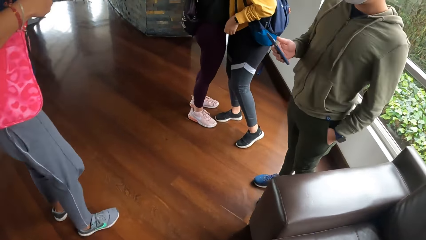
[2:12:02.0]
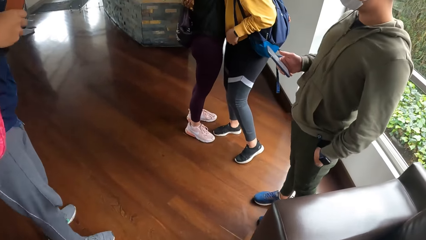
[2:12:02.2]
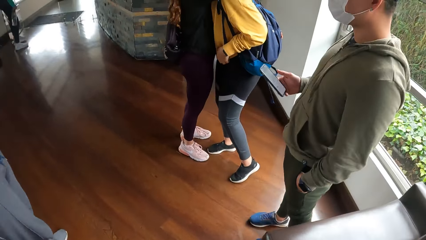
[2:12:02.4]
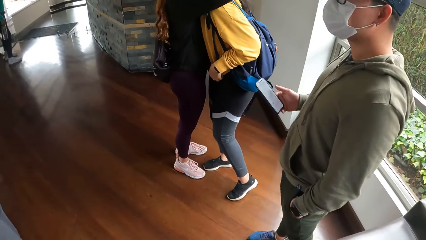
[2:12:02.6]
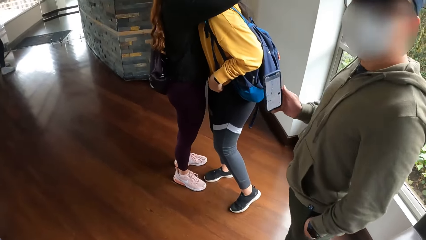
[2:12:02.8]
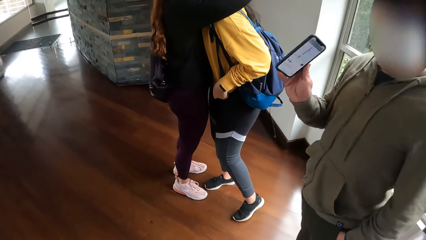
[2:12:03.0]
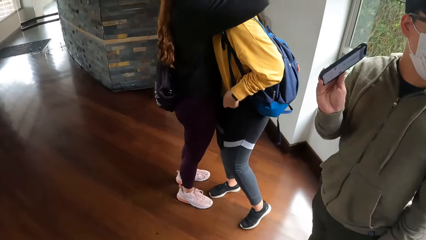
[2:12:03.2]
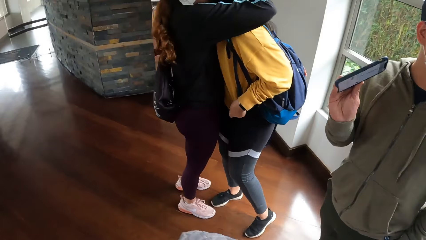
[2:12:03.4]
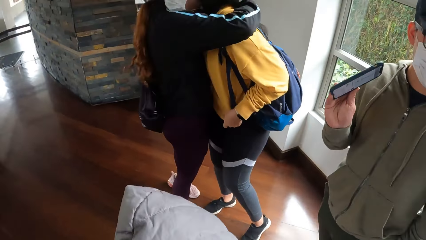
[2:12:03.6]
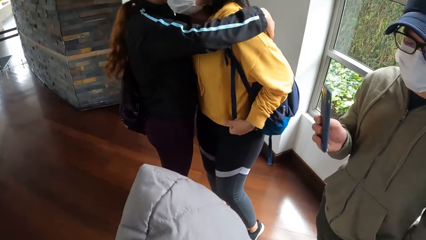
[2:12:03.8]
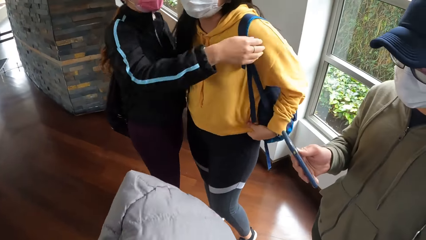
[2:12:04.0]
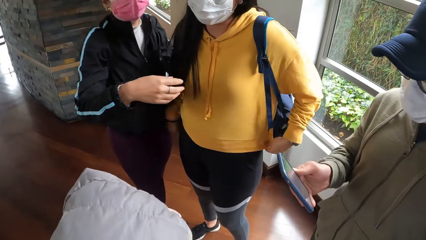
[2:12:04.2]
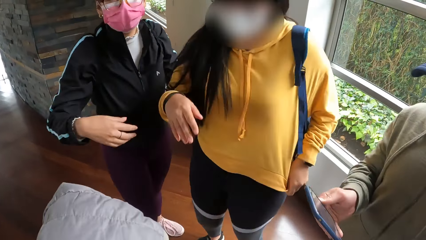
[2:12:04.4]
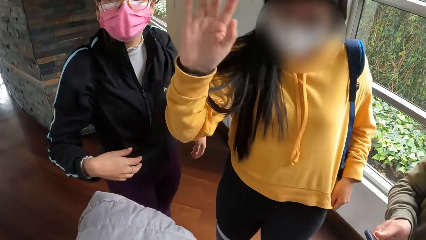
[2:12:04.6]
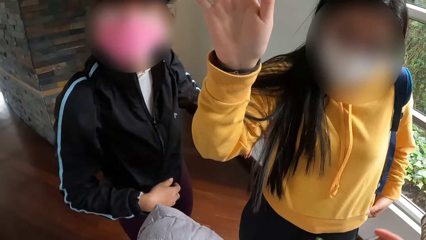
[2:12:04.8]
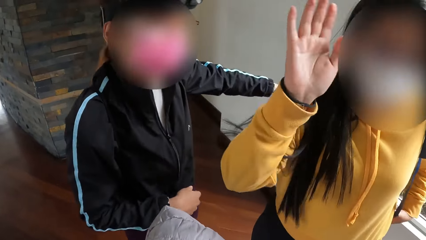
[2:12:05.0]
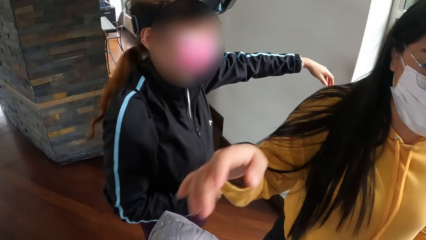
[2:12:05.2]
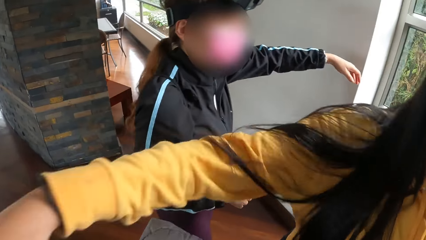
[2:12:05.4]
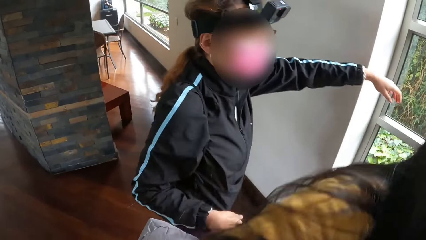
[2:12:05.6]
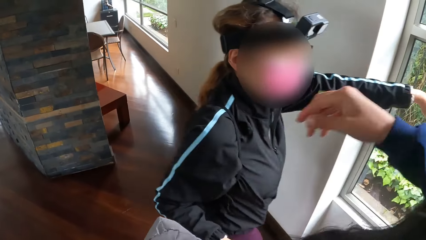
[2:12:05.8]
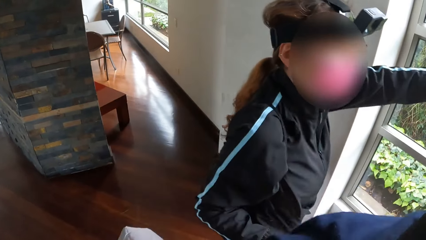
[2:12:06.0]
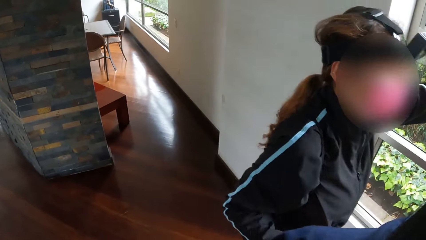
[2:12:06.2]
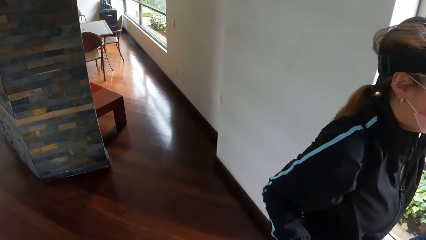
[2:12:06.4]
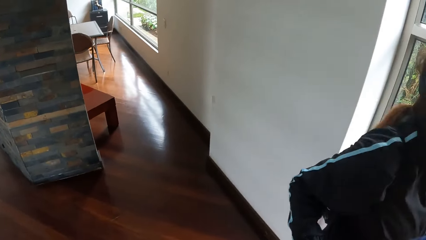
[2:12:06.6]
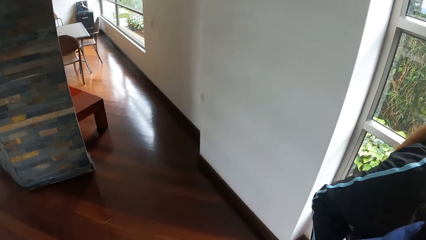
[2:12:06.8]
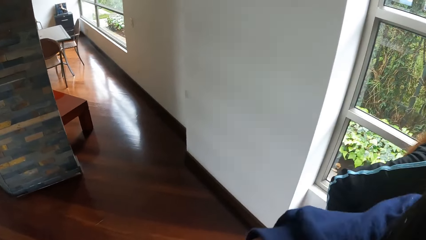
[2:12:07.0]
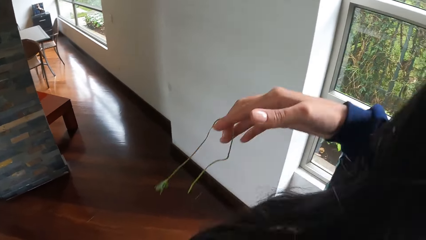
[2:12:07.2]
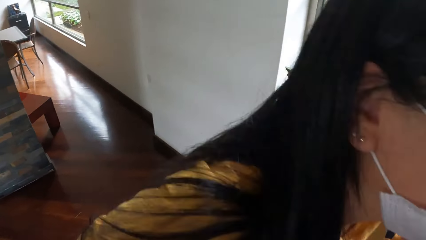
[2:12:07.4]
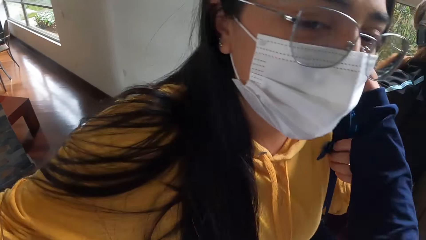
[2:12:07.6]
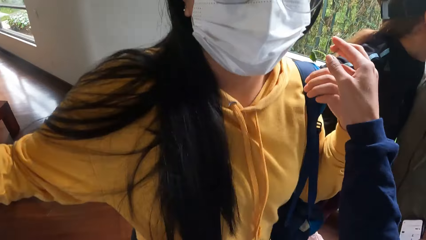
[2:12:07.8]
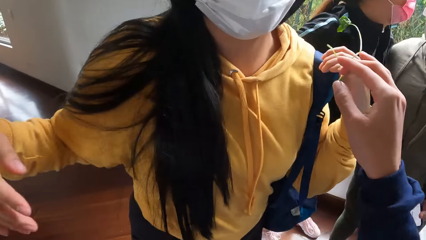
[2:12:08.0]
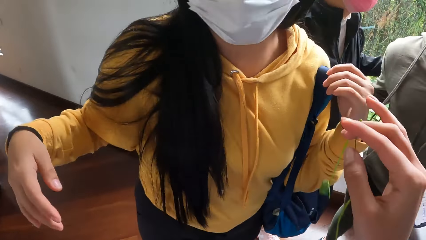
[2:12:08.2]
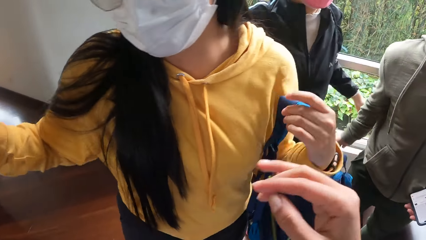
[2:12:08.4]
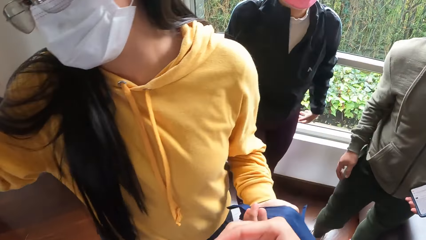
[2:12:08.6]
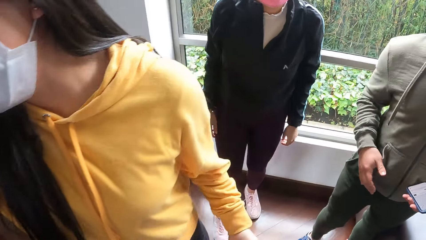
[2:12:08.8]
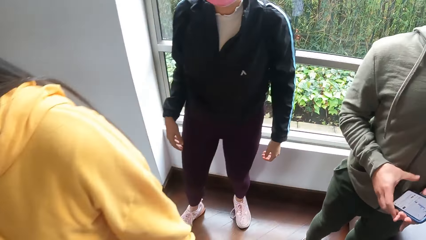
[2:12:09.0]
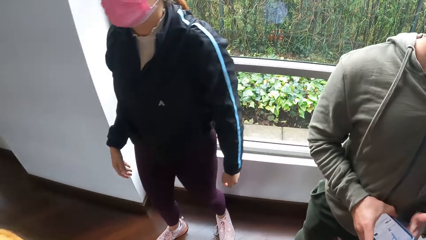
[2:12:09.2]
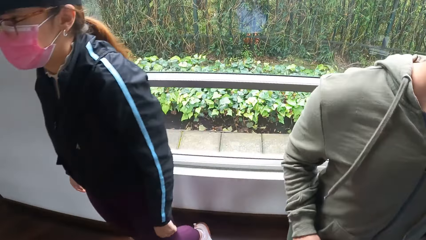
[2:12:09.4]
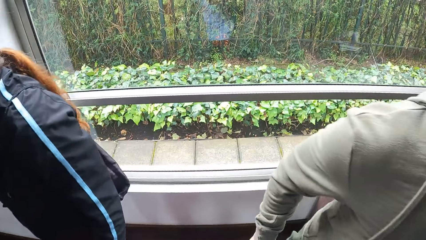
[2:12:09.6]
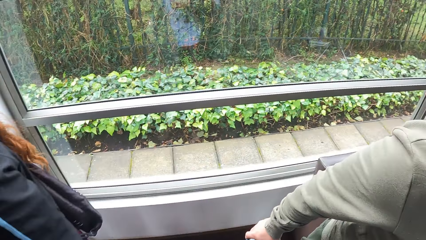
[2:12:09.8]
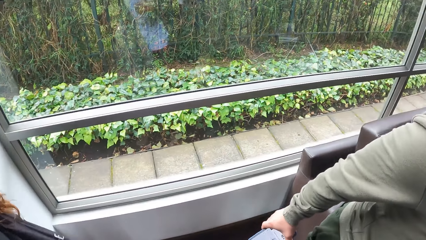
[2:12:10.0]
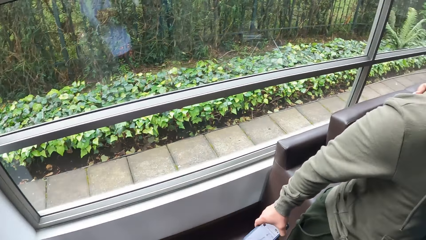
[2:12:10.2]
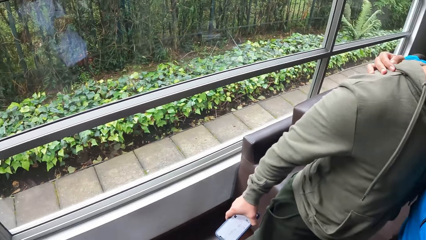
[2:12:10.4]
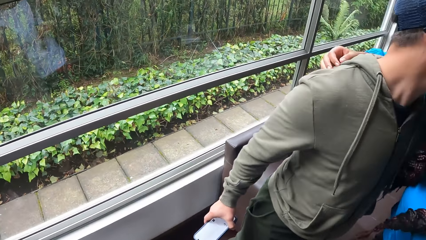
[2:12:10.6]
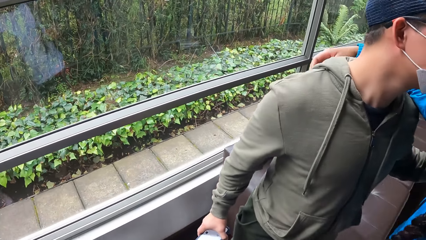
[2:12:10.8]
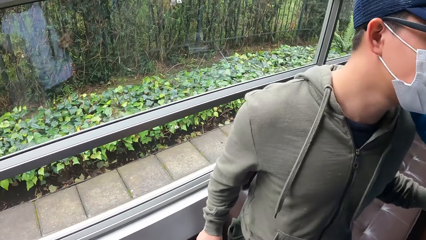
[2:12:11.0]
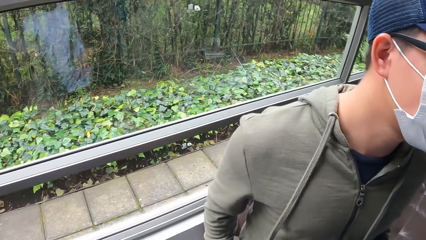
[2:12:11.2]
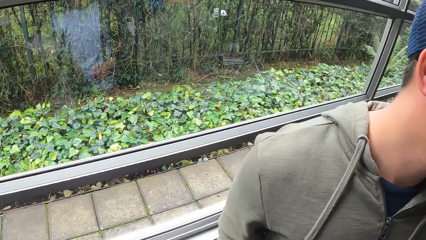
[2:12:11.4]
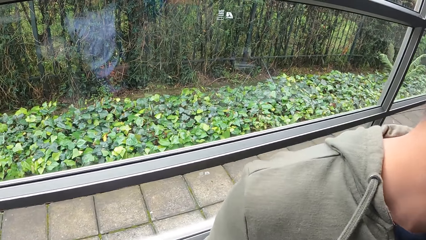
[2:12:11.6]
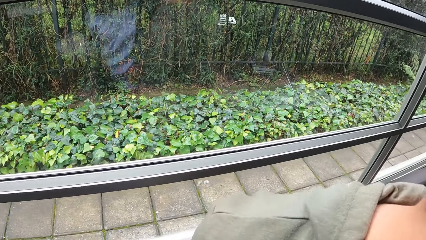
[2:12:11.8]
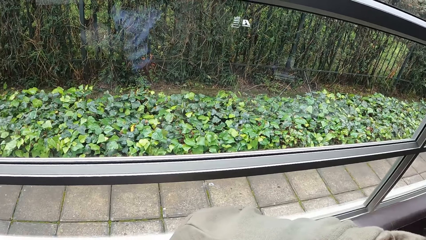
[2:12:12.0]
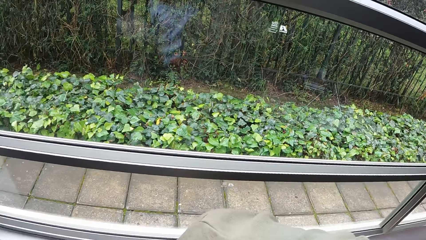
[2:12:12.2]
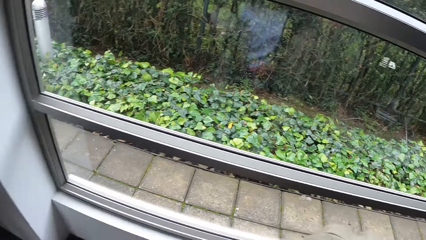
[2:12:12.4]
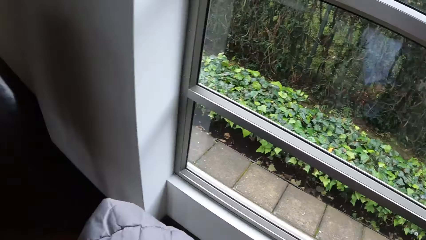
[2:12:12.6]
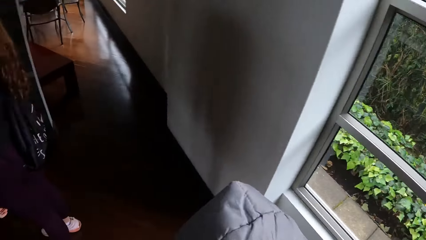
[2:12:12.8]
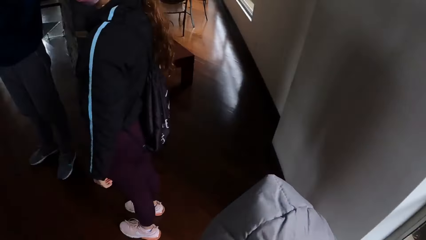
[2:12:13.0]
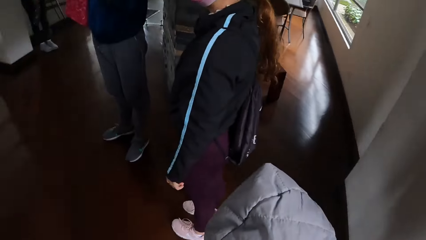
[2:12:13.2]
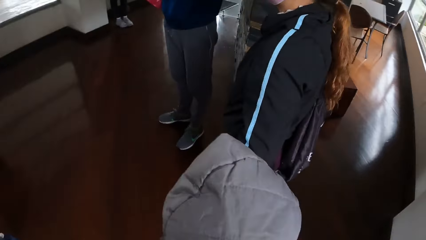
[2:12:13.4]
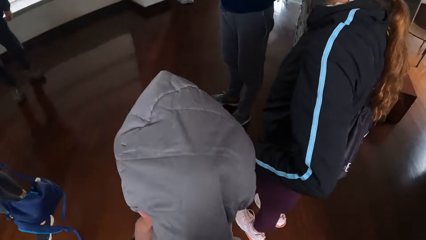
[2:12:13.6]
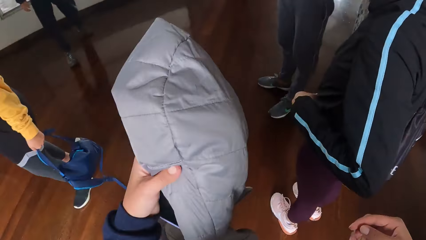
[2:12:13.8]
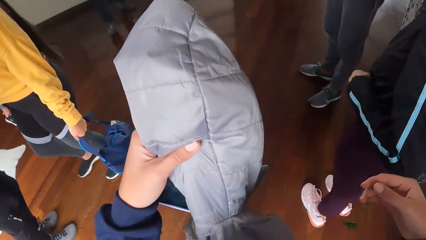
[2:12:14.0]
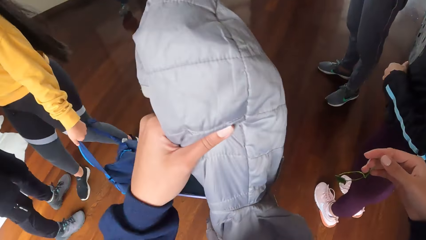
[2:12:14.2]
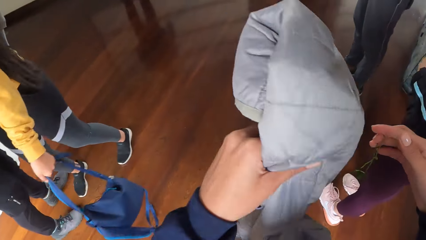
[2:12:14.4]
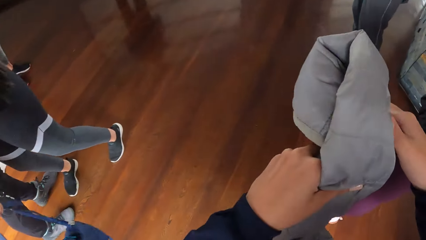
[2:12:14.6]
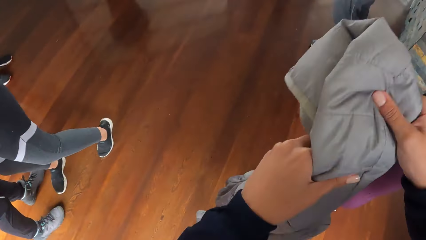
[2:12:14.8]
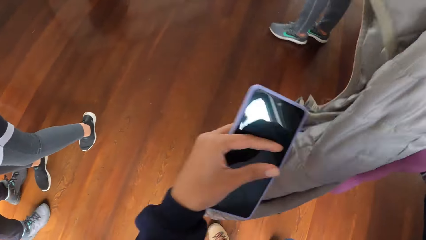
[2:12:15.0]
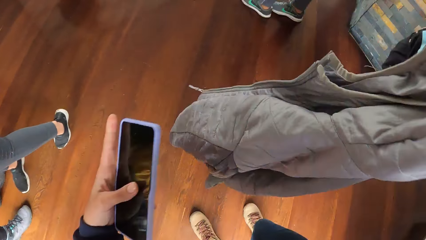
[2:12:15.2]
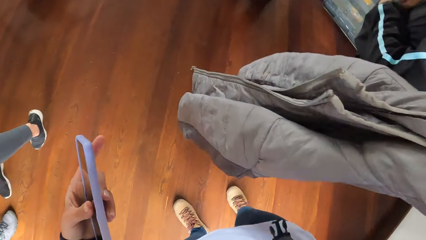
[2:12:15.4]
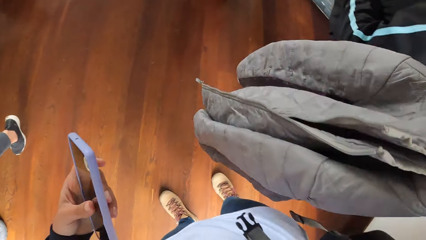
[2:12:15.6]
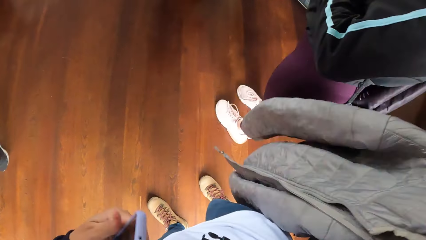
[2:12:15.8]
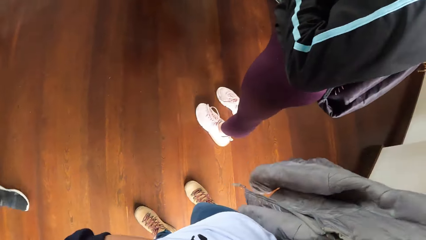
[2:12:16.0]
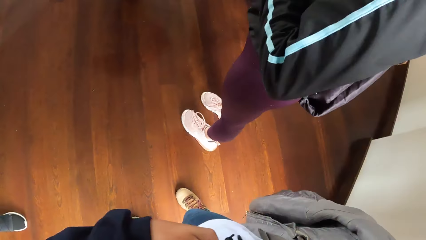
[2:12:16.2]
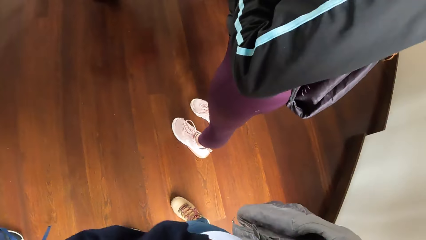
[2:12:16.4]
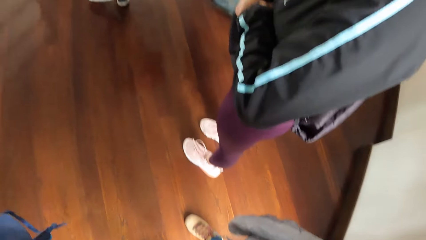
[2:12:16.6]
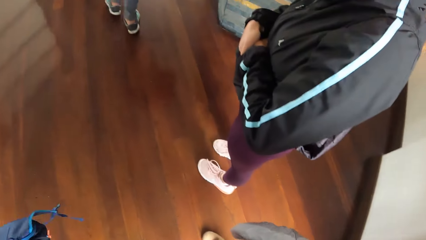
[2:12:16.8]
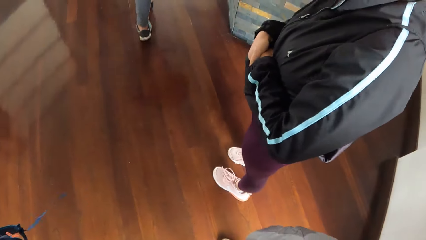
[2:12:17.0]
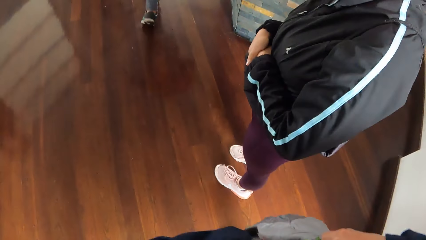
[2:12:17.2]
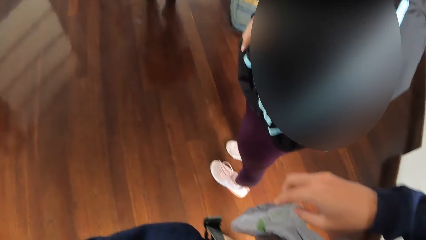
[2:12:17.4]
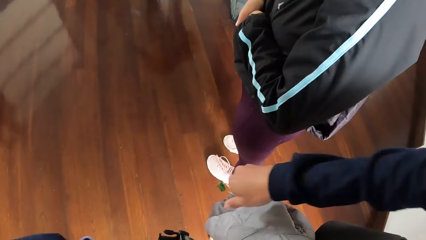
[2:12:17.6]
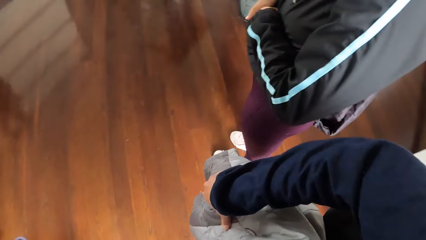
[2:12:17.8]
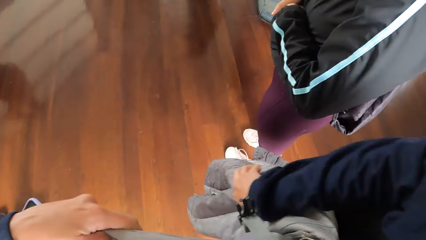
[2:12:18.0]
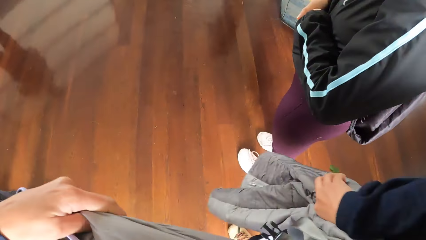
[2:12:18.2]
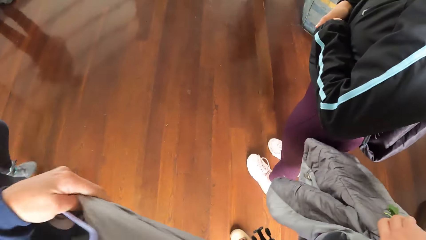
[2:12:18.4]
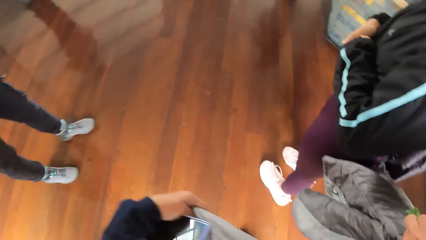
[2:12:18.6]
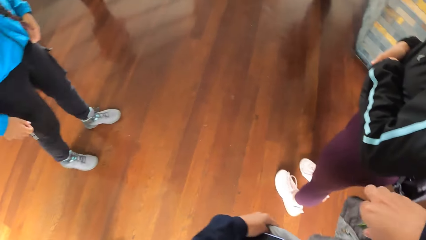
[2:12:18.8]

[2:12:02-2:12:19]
The camera wearer interacts with a group of people. A person scrolls the phone. The camera wearer hugs the woman. She moves the coat from her left hand to her right hand.
